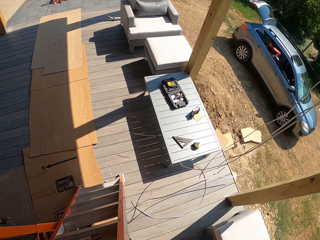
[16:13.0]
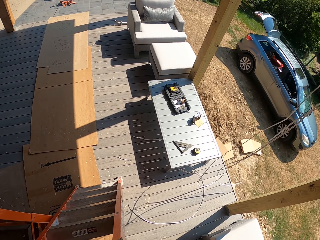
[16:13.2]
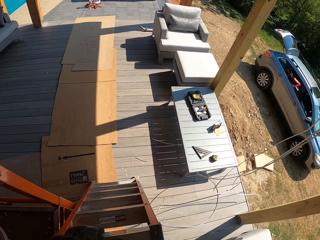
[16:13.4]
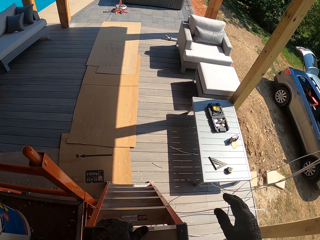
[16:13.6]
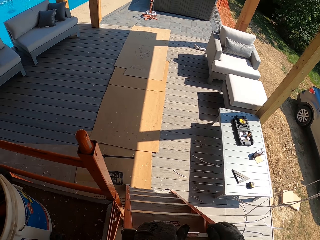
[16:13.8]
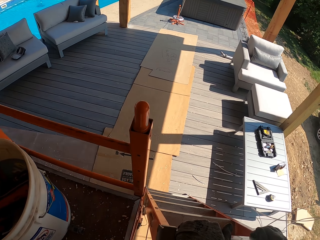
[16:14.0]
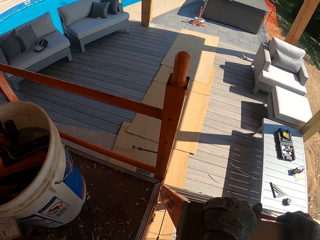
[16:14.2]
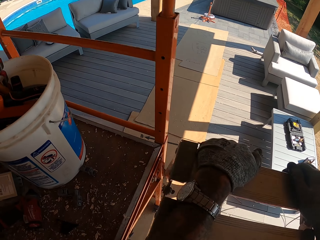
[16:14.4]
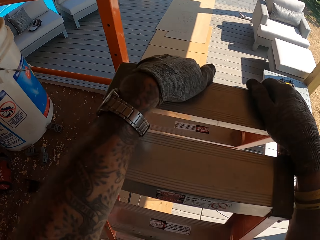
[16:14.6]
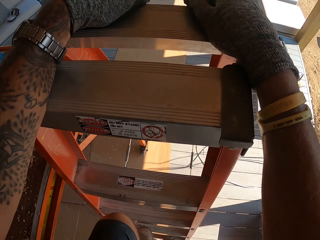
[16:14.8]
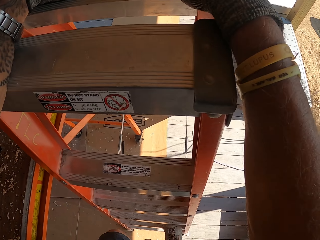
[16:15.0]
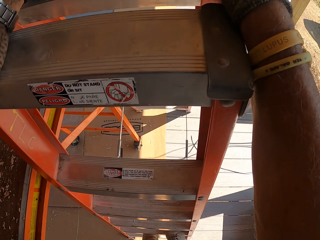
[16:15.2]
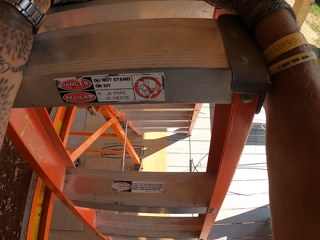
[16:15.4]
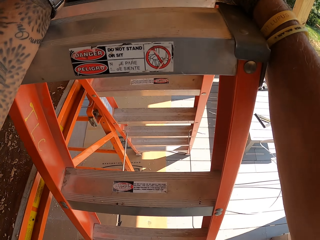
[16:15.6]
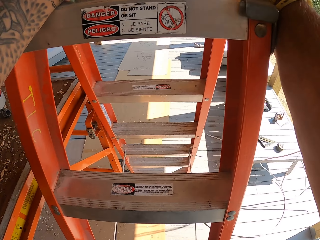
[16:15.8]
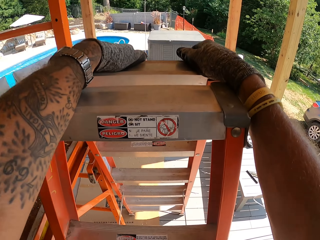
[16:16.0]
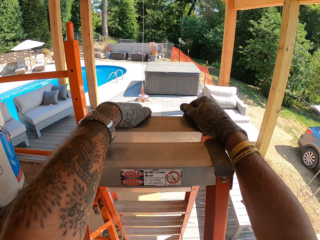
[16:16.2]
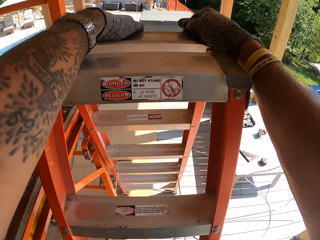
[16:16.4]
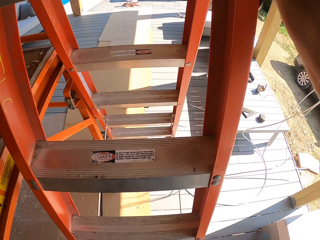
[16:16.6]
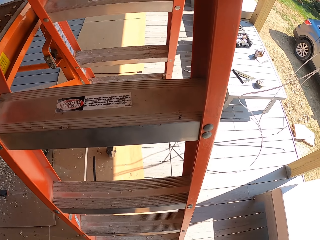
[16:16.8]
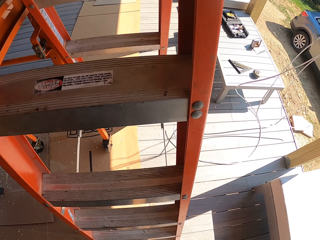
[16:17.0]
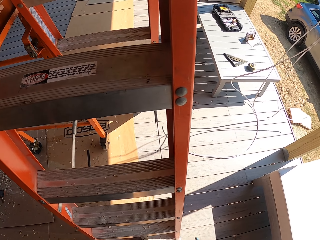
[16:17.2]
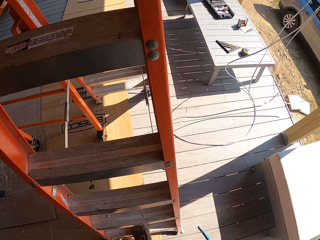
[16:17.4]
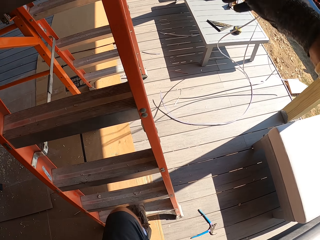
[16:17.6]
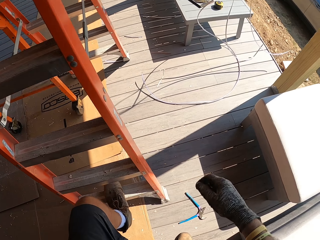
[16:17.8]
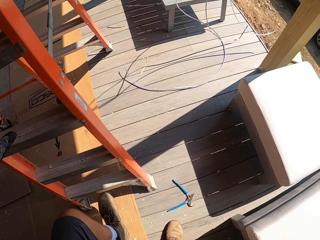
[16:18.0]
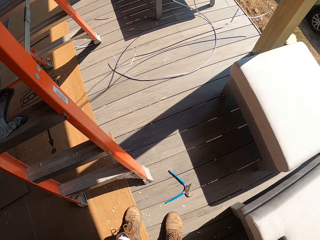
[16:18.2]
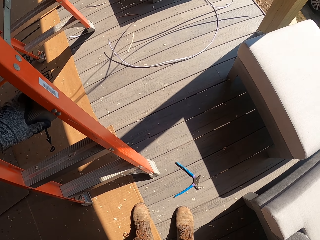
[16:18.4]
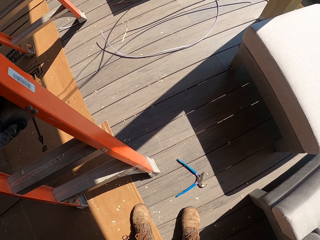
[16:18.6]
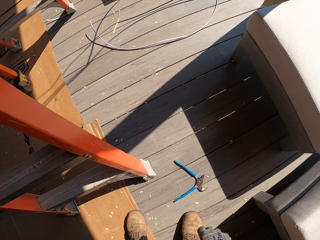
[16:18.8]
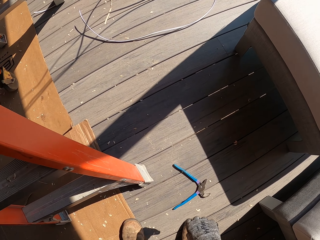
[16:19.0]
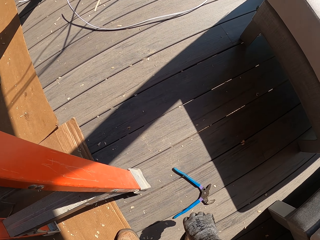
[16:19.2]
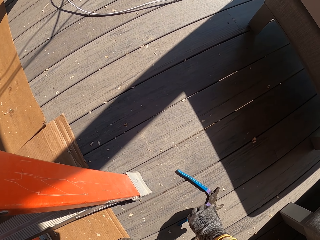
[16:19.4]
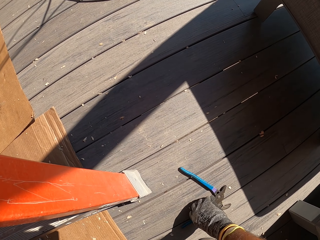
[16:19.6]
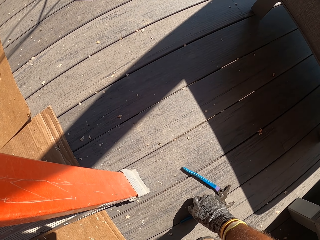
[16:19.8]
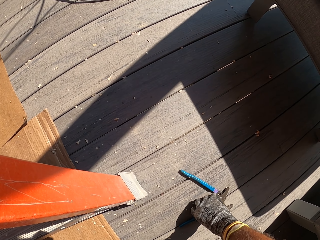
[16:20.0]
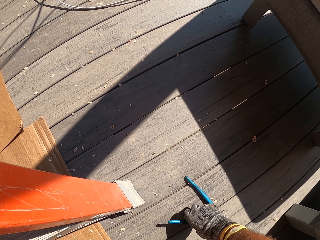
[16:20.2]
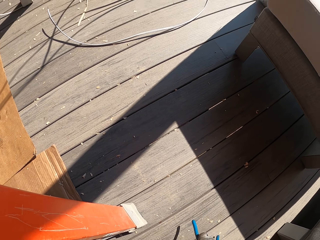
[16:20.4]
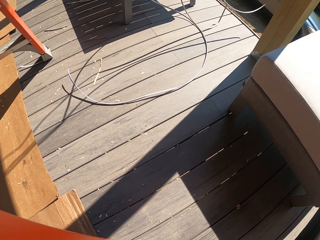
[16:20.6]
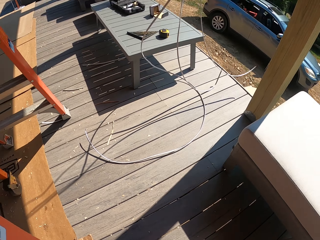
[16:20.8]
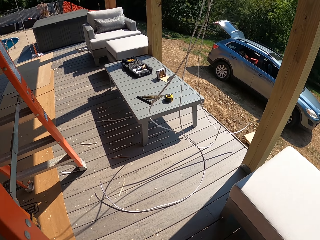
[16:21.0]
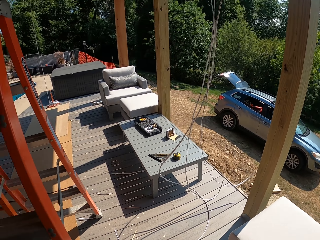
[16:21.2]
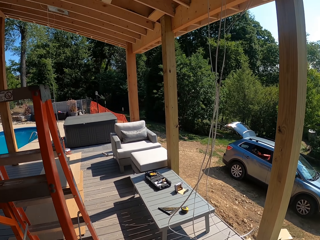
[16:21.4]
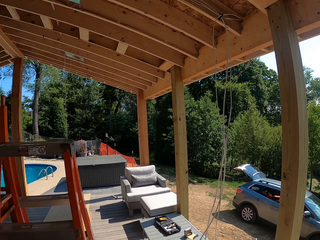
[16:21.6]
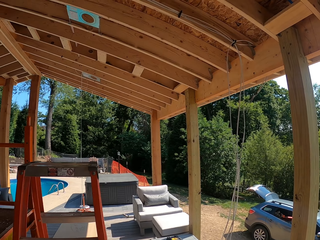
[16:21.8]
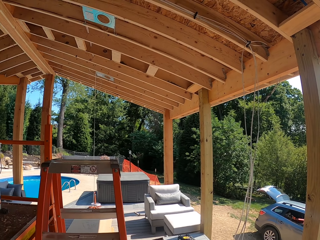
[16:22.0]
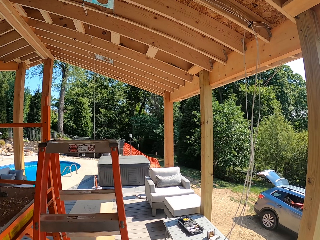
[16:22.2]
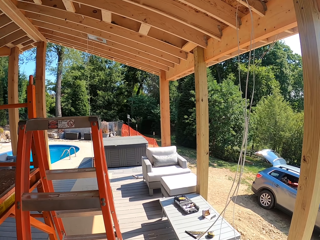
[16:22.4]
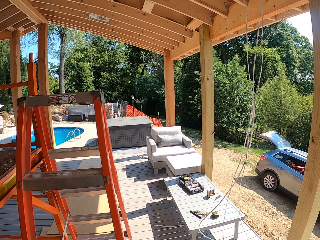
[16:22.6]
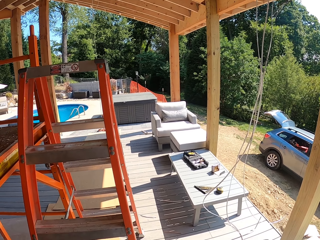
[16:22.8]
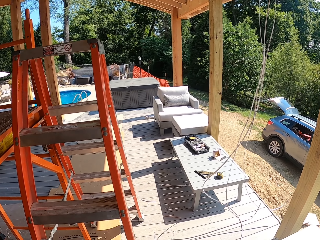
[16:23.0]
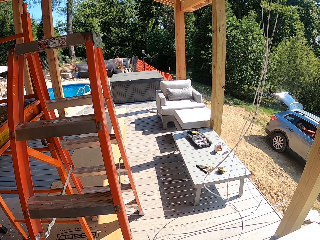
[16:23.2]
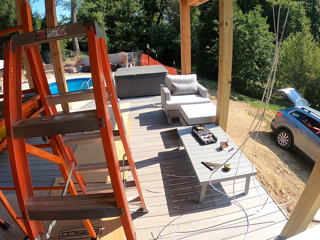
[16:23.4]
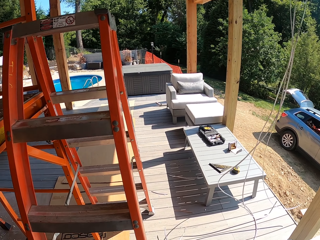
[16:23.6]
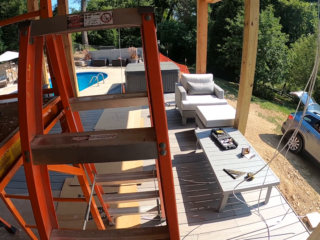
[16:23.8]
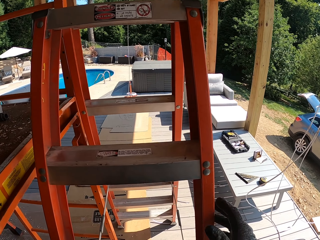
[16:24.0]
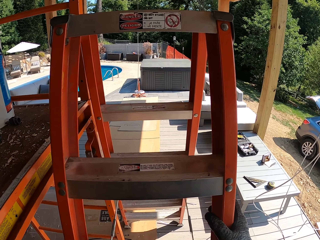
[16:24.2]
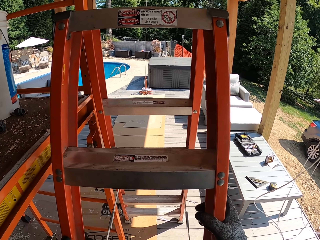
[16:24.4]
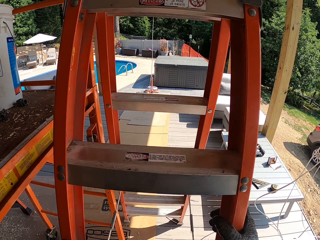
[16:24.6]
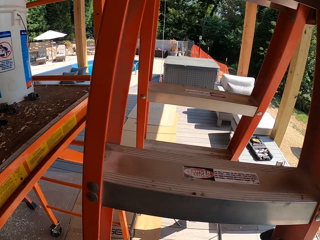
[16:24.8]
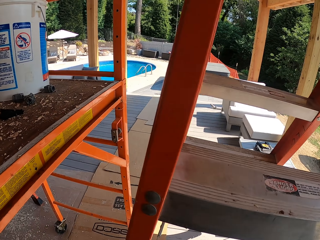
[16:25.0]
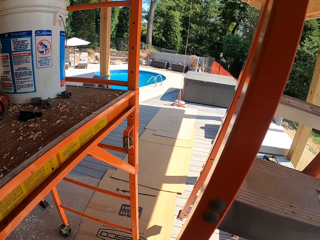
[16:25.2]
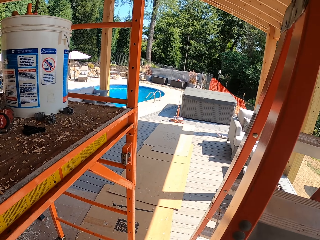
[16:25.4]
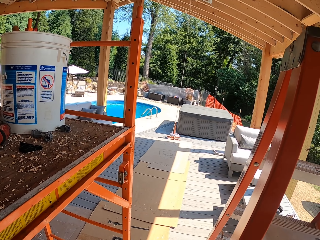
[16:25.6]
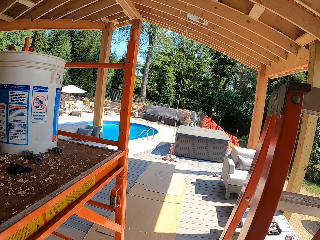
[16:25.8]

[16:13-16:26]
The camera wearer walks down the ladder. They pick up a wire cutter. They move the ladder.

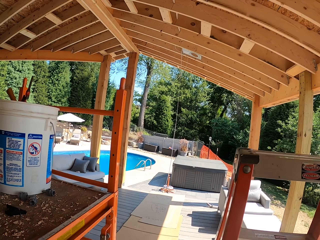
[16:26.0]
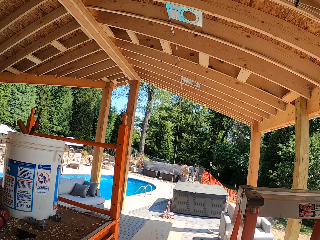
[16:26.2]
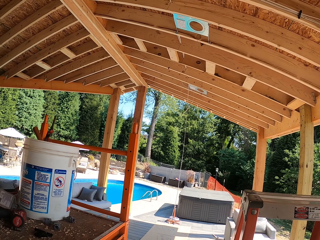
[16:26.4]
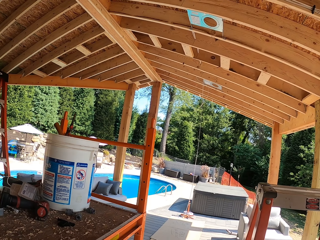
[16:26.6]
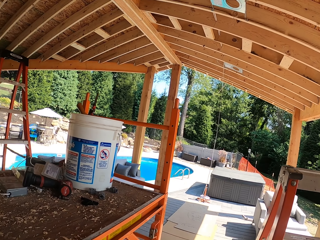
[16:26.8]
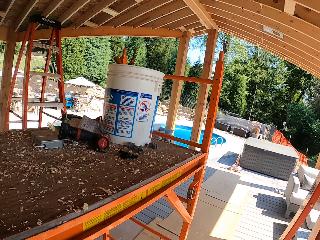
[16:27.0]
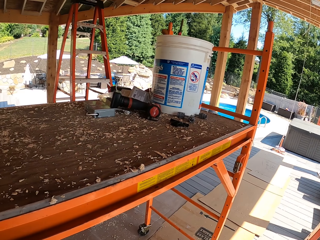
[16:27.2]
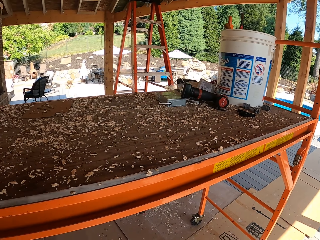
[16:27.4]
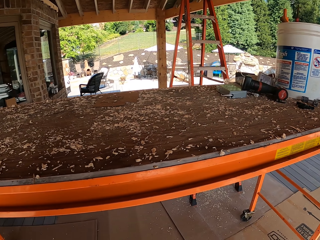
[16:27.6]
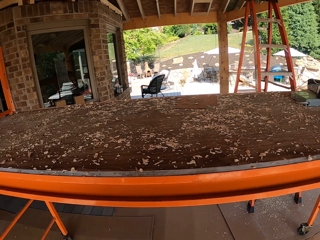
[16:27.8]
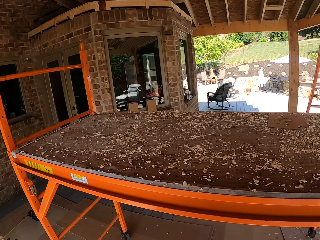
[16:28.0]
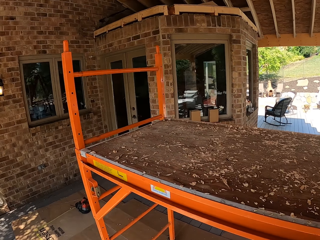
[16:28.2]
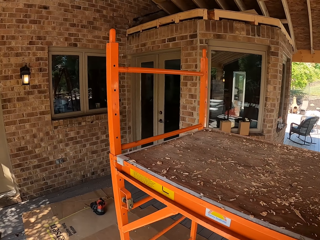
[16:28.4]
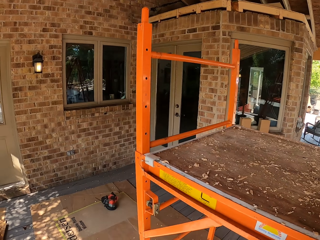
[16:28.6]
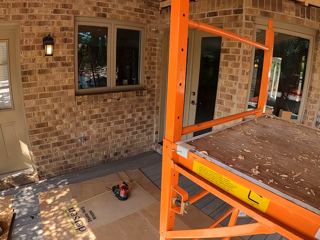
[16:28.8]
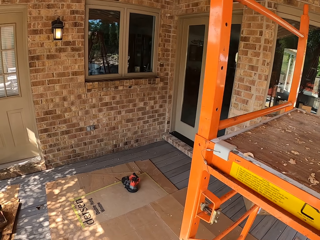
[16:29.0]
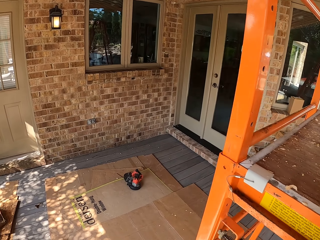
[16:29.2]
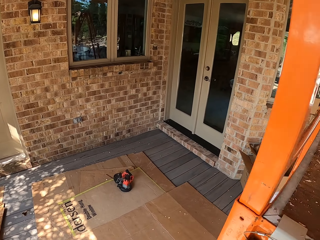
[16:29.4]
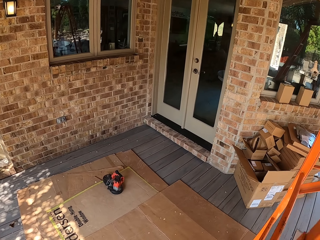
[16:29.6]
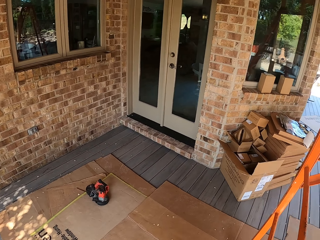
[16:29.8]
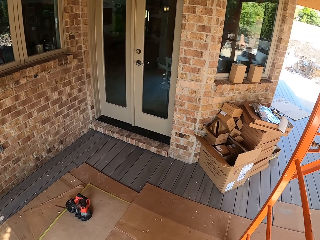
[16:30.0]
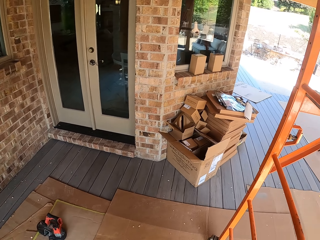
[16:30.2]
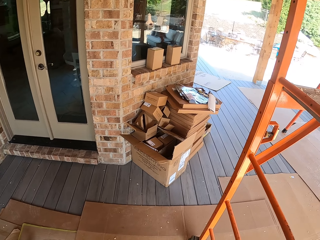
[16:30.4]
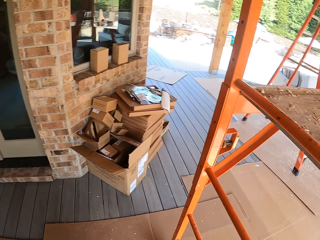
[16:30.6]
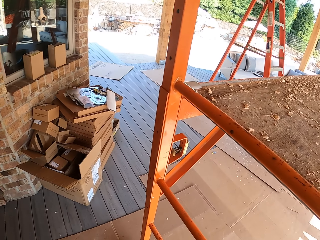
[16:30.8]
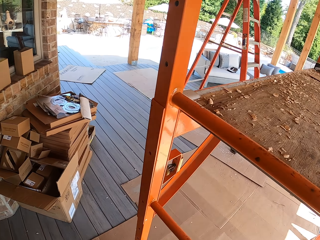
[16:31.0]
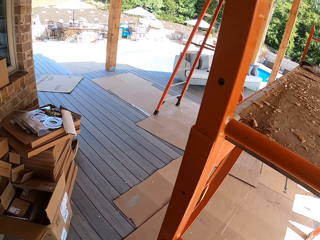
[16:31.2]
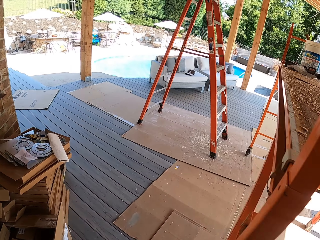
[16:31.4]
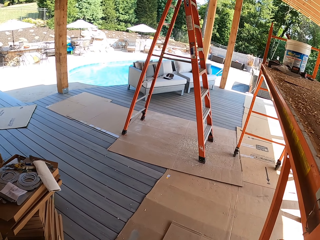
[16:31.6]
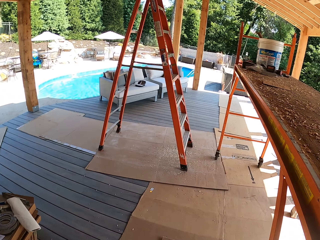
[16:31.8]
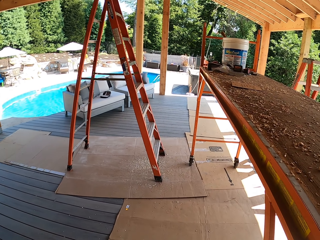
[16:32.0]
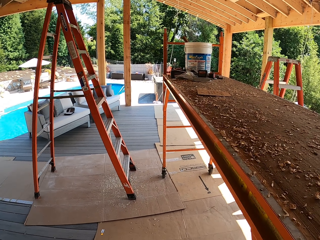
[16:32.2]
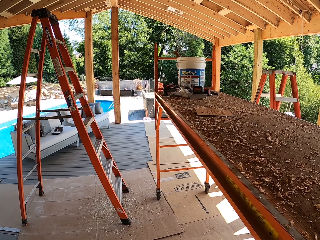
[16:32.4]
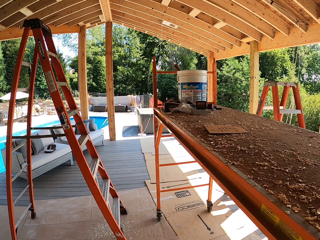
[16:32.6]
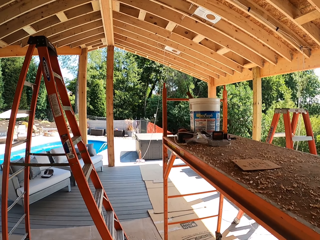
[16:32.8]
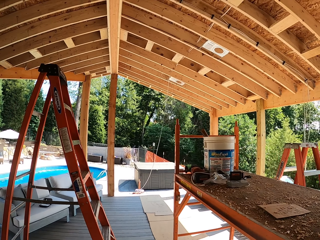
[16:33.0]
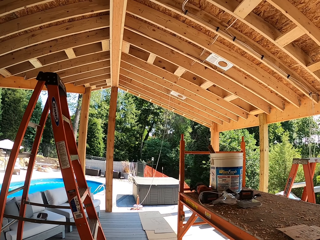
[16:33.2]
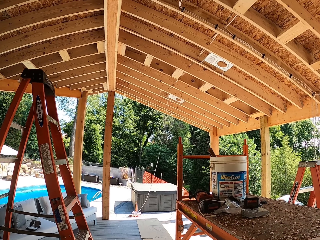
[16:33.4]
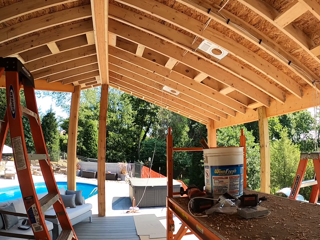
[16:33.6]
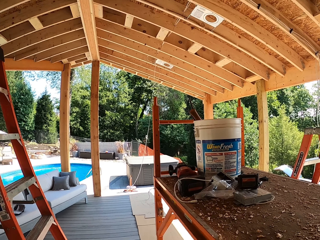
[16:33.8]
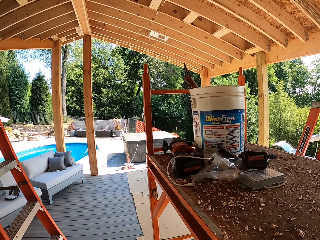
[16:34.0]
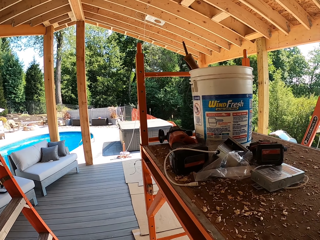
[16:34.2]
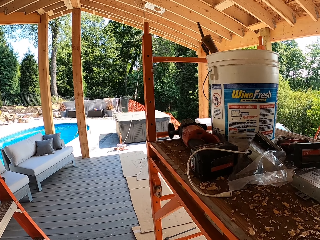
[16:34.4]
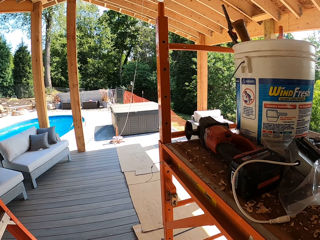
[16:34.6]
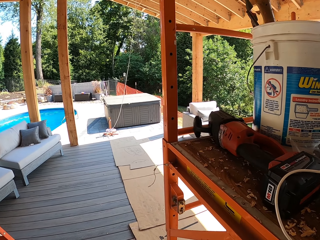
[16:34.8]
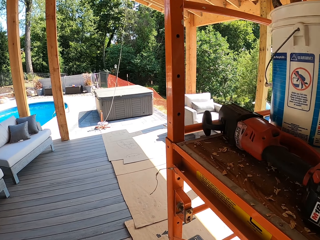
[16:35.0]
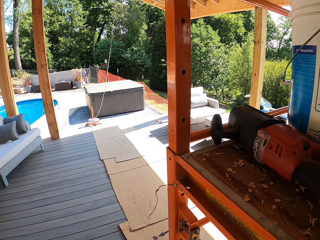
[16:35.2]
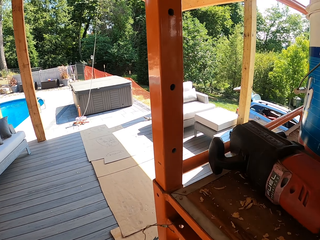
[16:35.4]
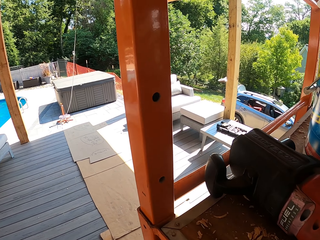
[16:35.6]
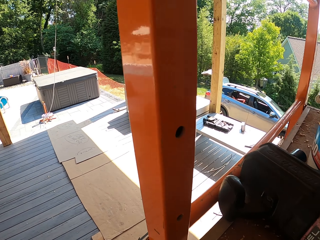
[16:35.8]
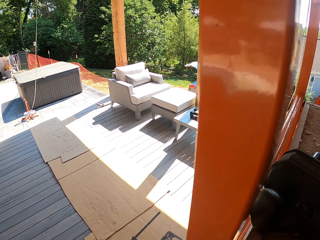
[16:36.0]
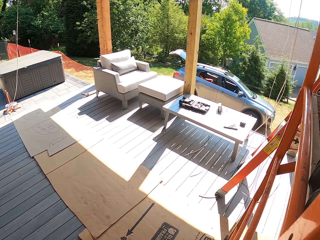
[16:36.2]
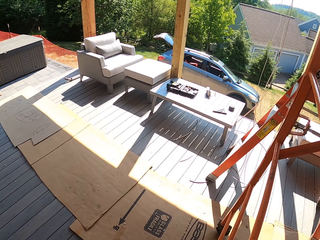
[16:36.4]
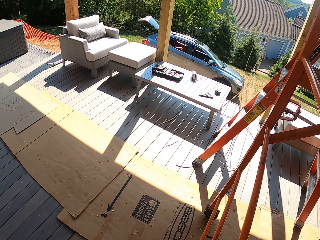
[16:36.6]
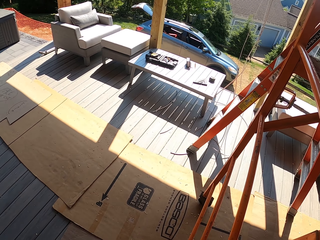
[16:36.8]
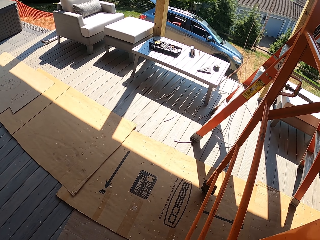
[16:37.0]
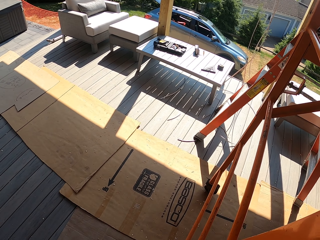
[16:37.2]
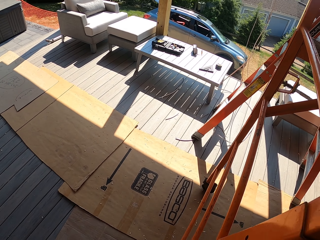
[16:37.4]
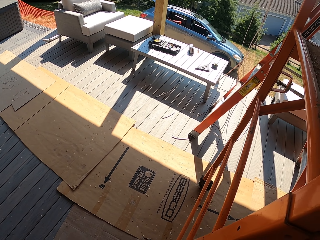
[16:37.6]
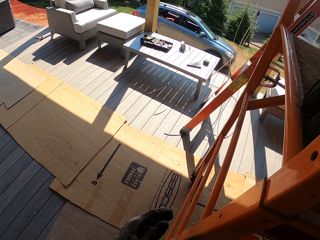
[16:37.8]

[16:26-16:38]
The camera wearer walks around the work surface.
